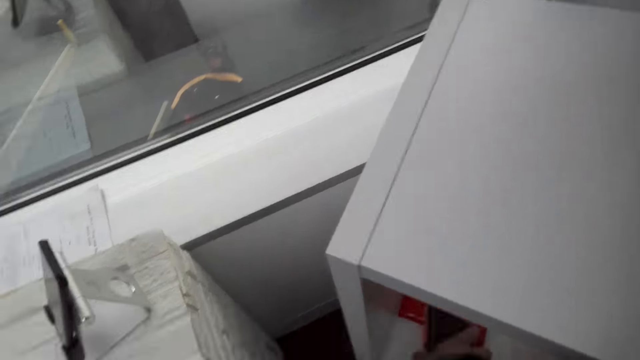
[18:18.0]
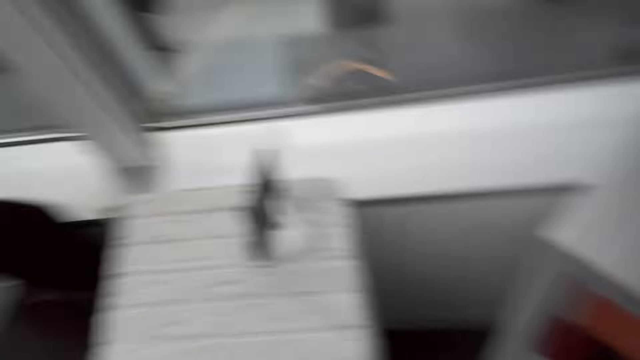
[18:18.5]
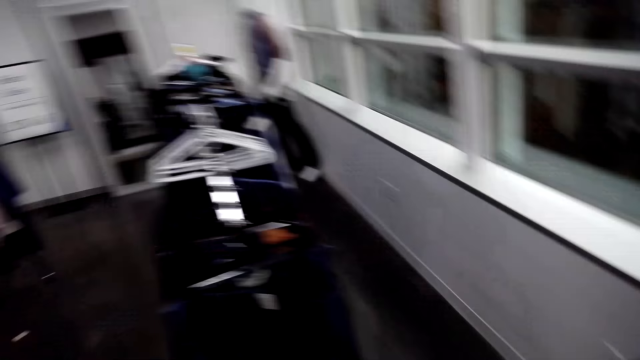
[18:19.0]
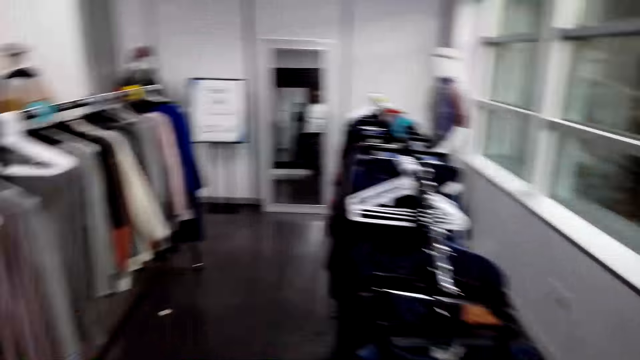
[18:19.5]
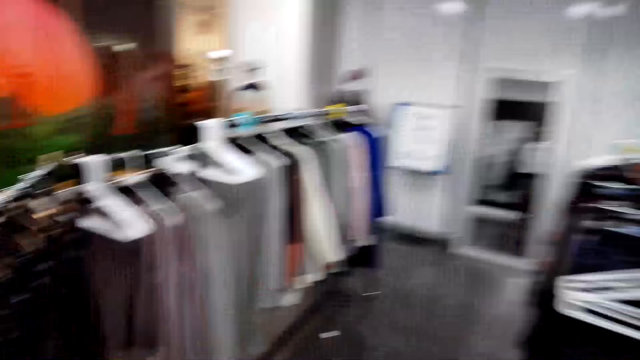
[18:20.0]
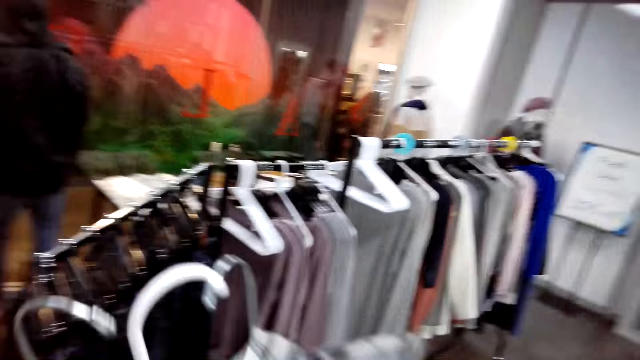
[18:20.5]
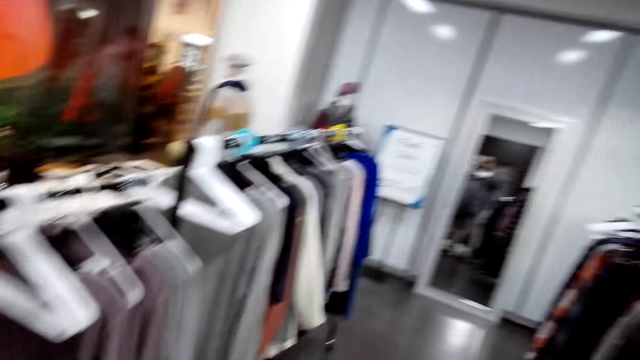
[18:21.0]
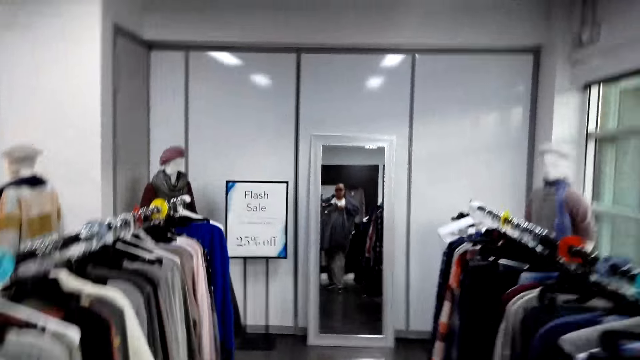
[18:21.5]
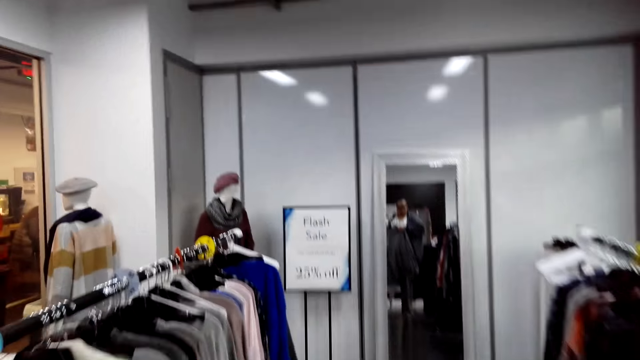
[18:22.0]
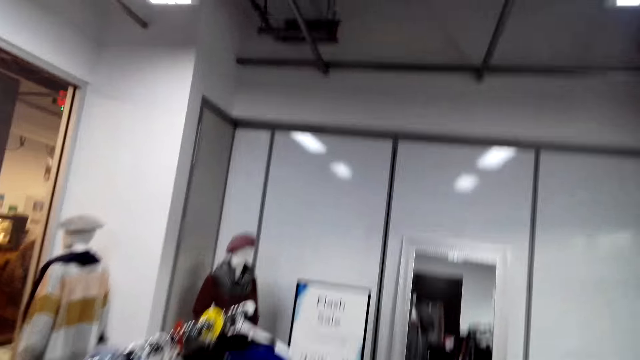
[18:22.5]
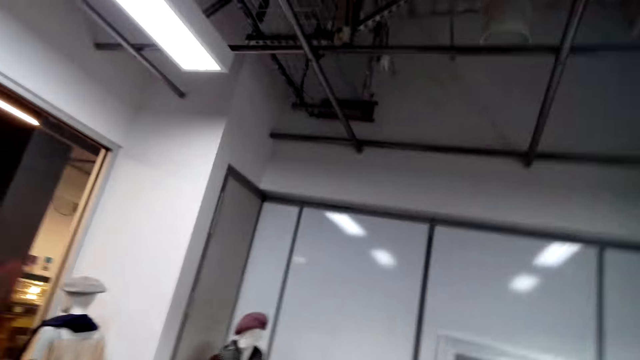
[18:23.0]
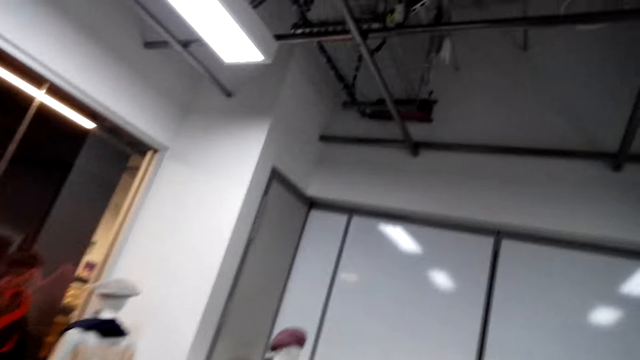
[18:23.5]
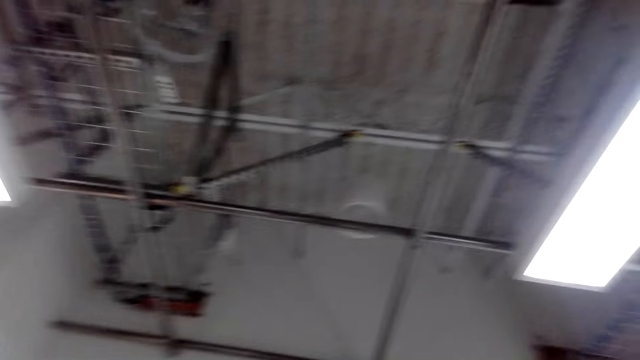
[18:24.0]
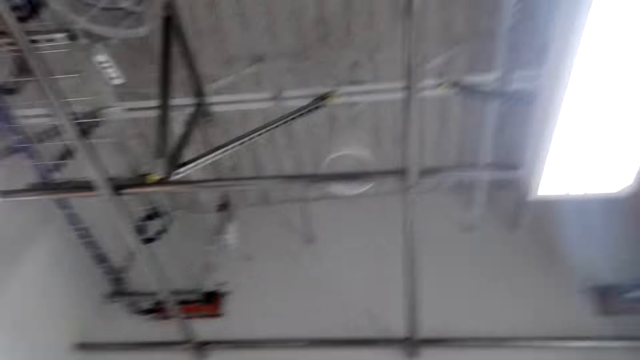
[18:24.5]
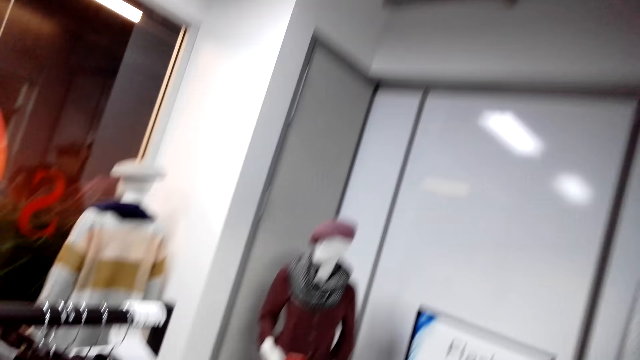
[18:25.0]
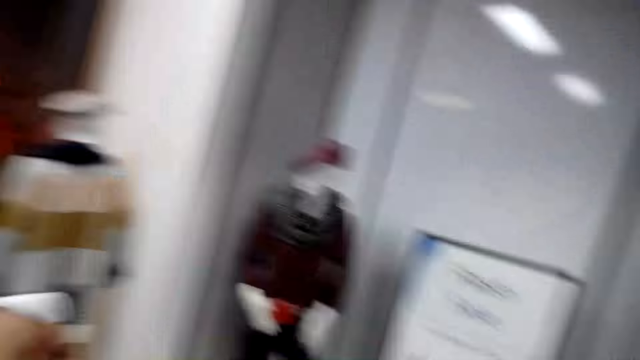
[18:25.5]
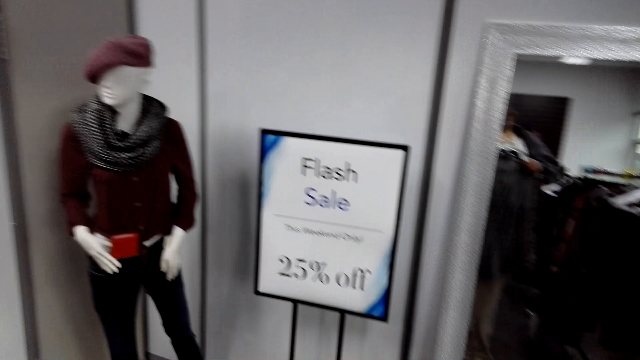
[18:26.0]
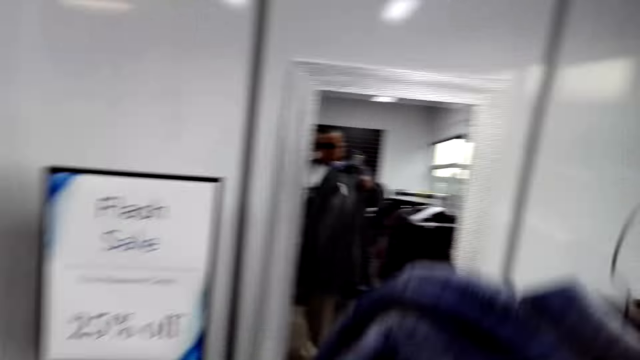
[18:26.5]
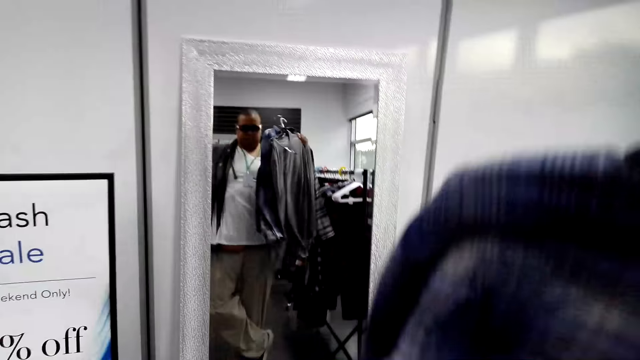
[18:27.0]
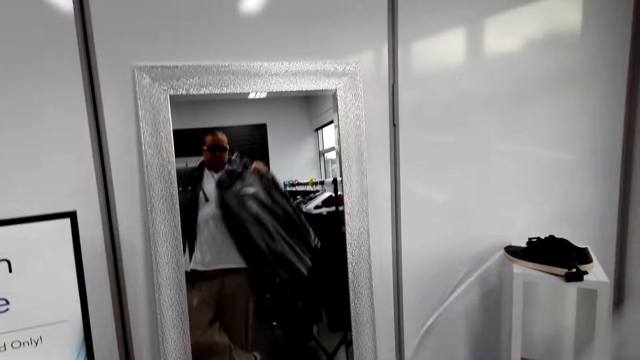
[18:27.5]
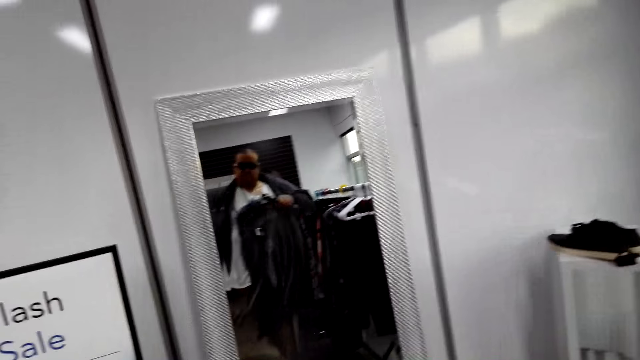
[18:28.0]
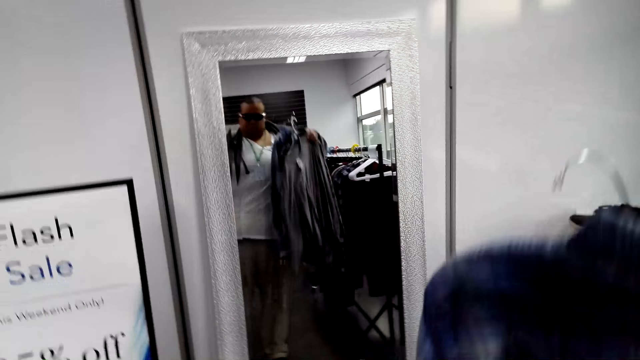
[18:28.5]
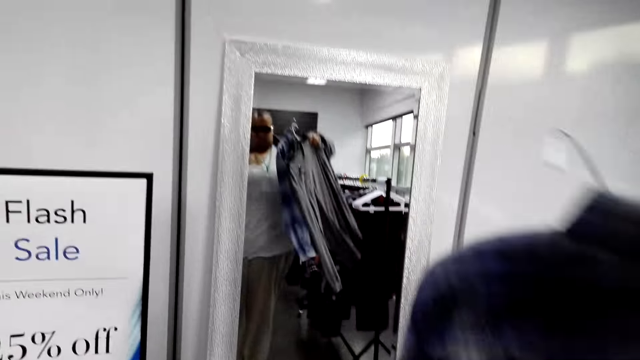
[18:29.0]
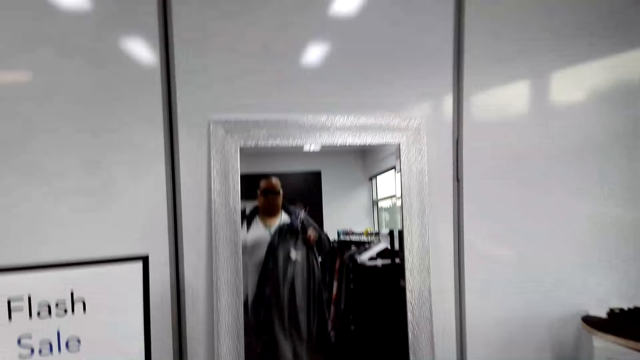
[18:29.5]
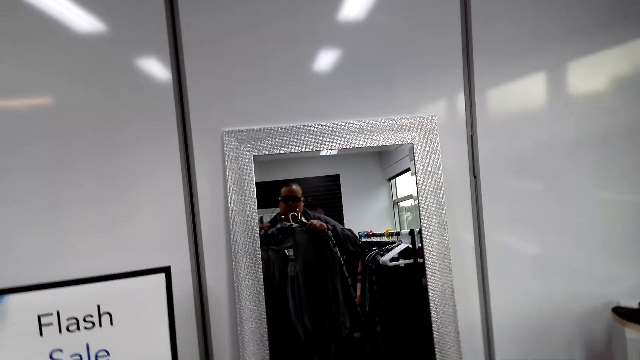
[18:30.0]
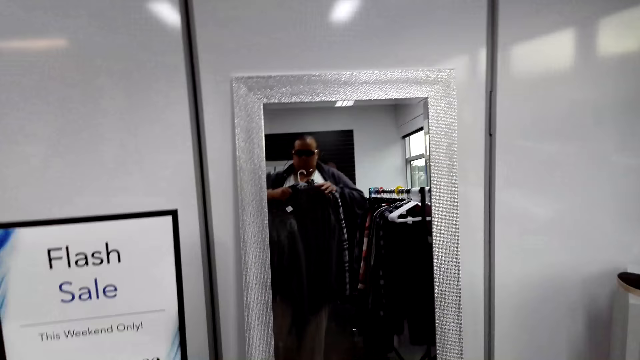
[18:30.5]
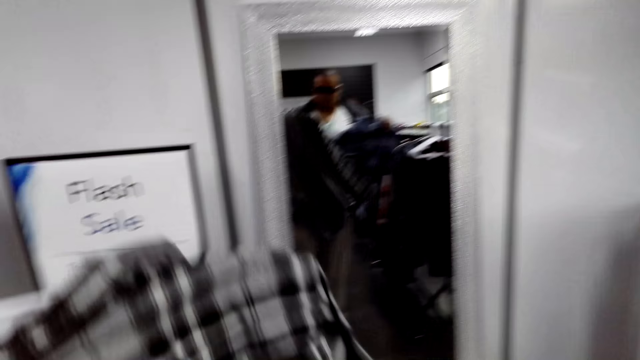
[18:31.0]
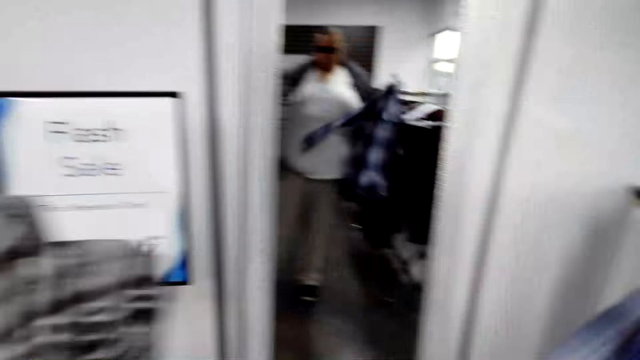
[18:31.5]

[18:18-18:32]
The camera wearer puts a purse on the rack. They turn around and walk back to the mirror with shirts. They gaze up. They look around. They look at themselves in the mirror. They hold the shirts. They check the flannel shirts.

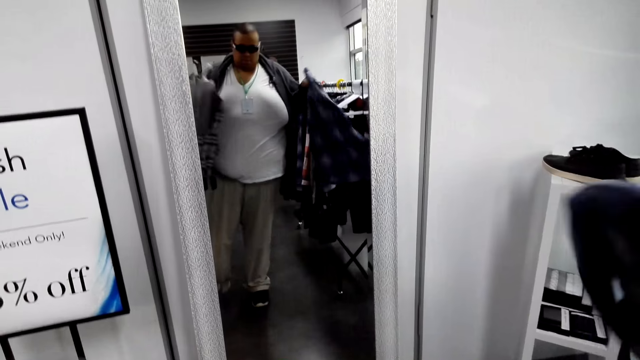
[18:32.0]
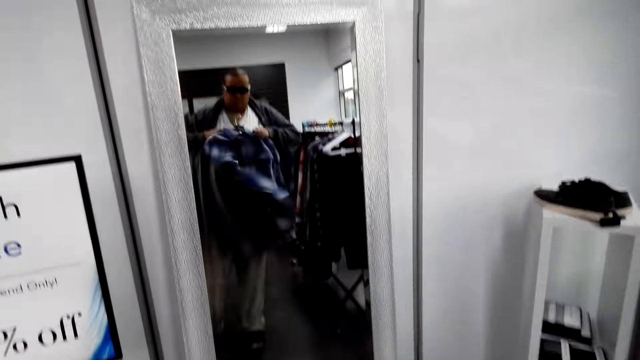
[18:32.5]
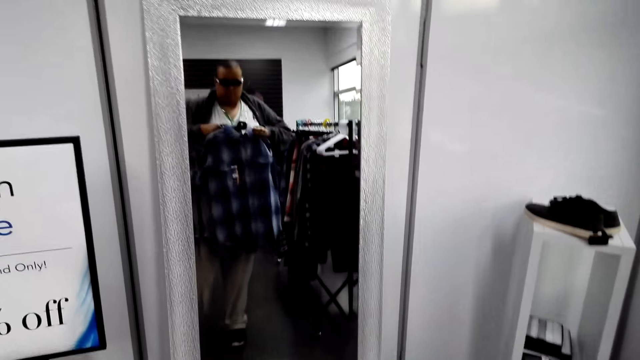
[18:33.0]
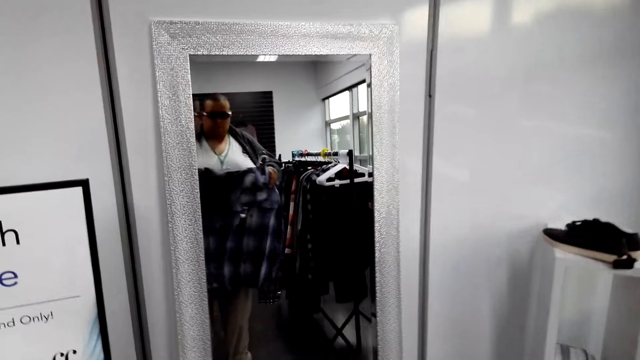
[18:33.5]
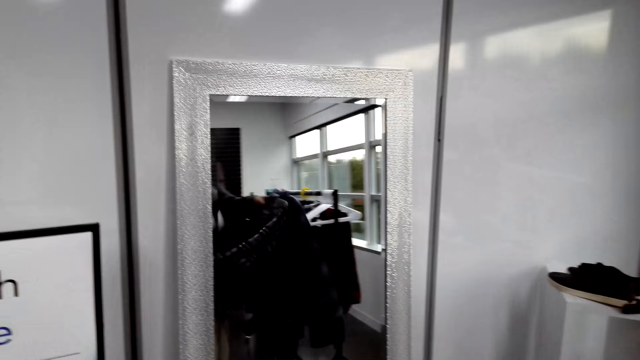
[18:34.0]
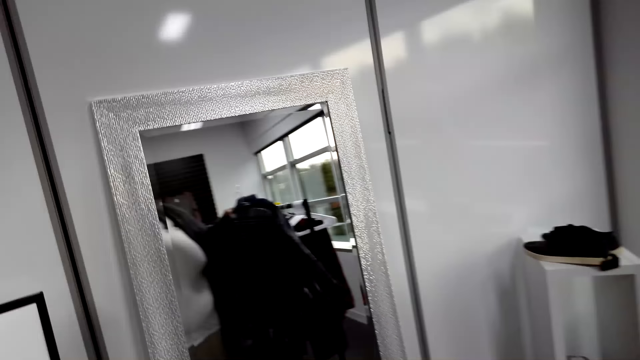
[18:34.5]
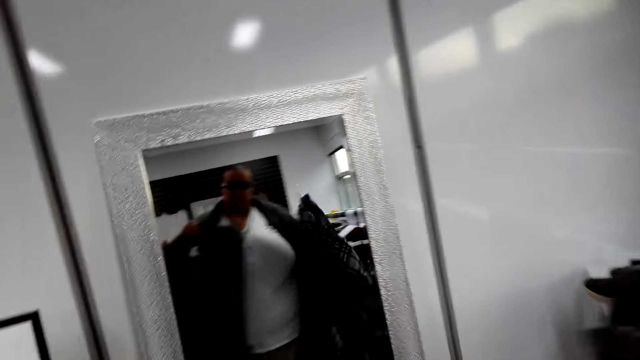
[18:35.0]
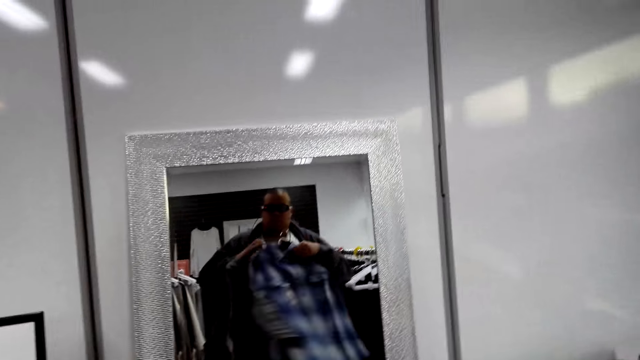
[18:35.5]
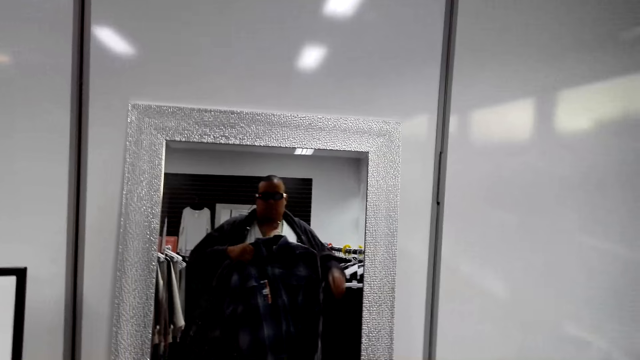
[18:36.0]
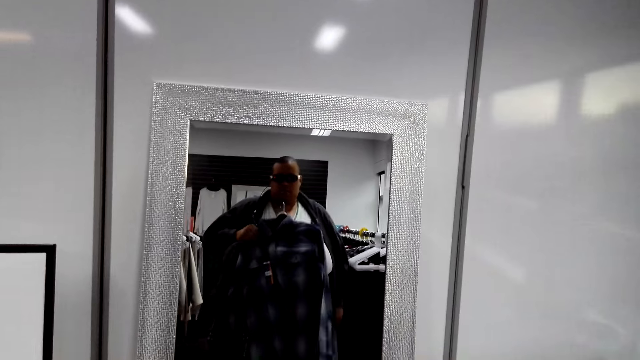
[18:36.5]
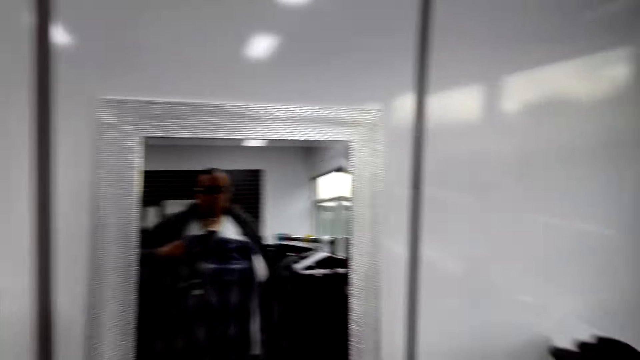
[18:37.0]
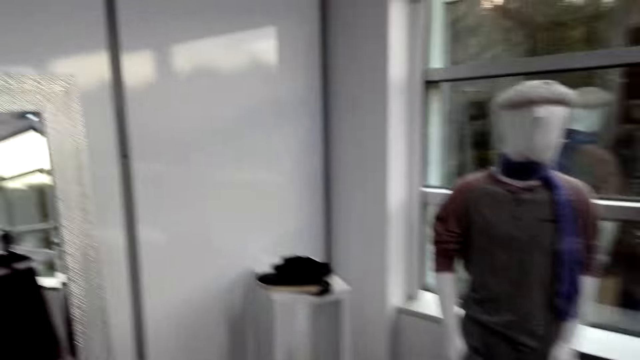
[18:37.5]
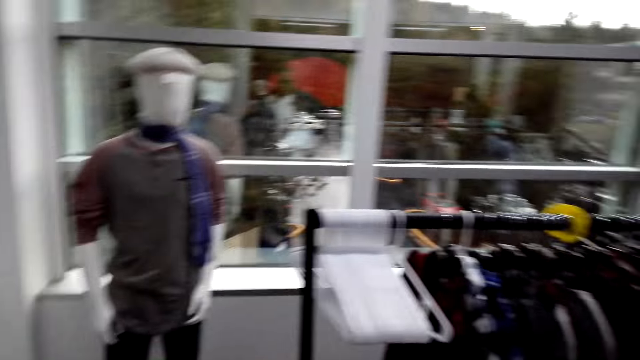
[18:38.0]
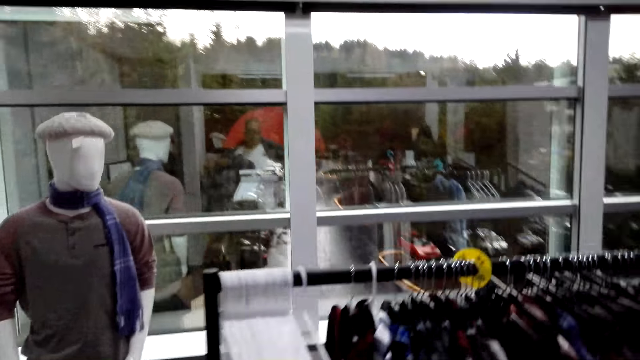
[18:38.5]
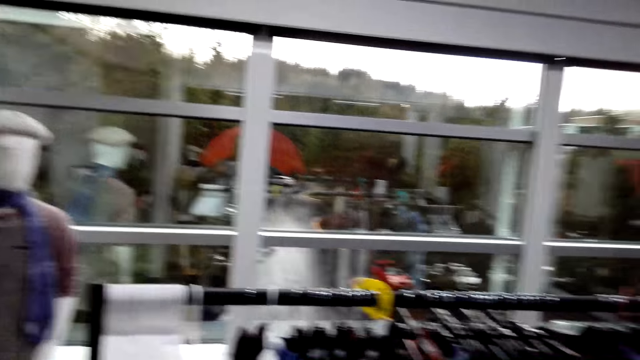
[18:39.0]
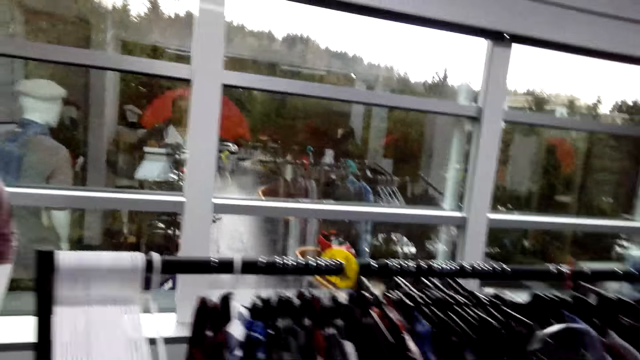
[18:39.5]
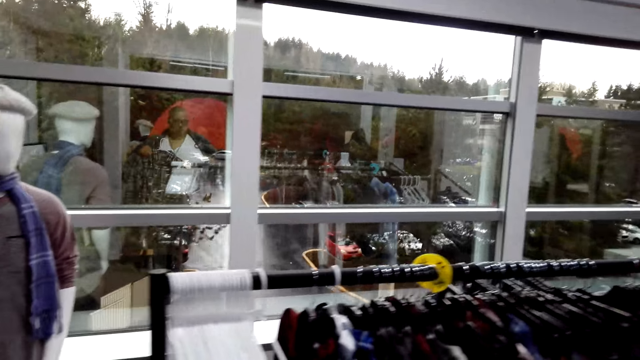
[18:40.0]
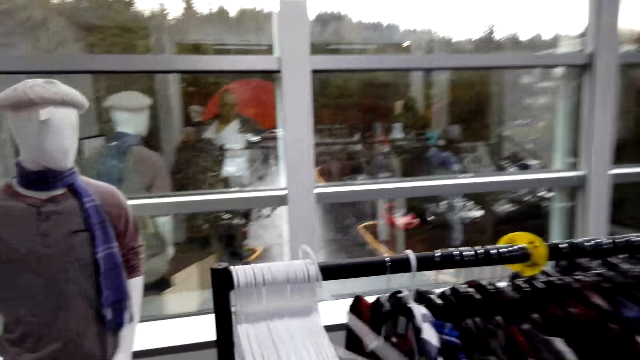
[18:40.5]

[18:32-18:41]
The camera wearer turns around. They gaze at clothes on the hanger stand. They walk around the store.
